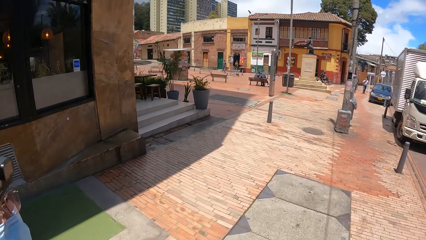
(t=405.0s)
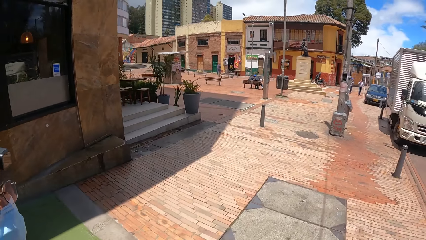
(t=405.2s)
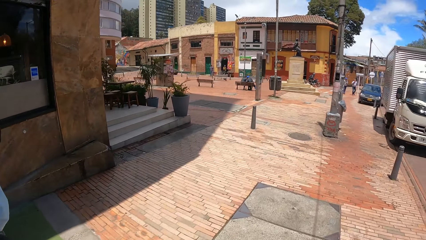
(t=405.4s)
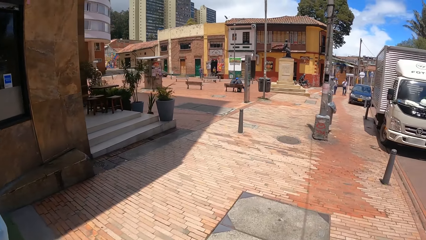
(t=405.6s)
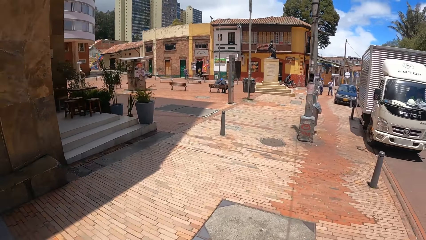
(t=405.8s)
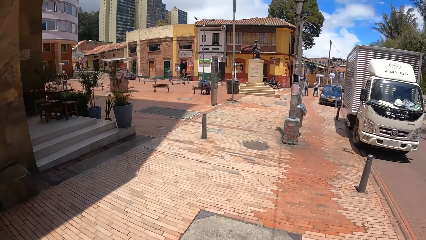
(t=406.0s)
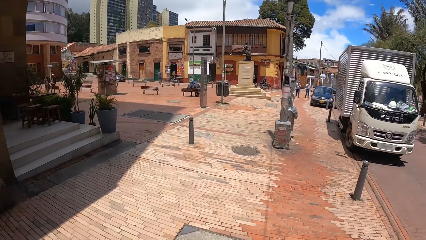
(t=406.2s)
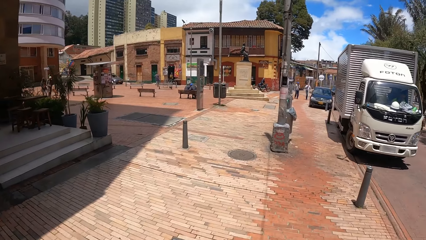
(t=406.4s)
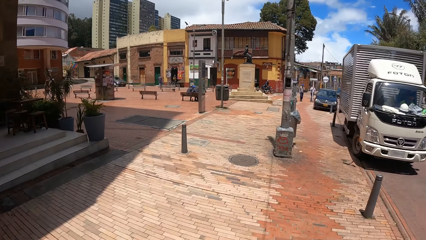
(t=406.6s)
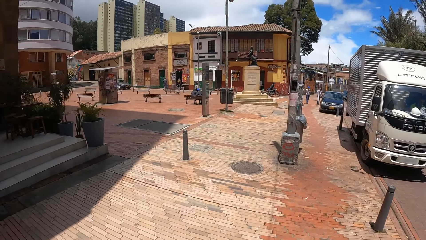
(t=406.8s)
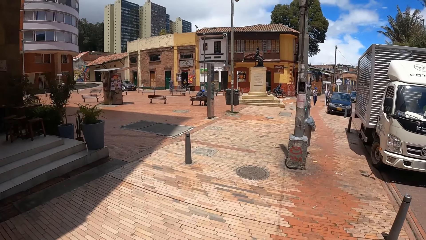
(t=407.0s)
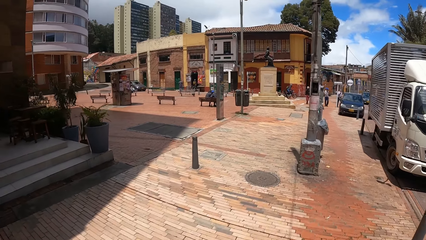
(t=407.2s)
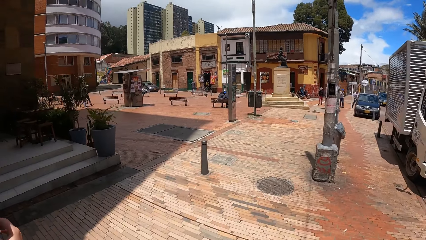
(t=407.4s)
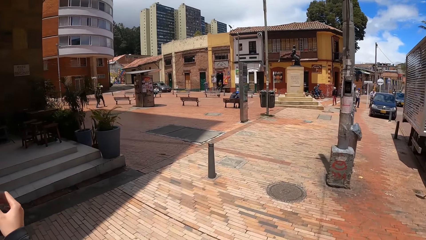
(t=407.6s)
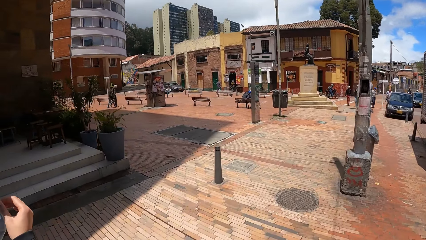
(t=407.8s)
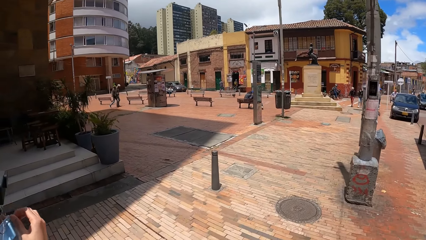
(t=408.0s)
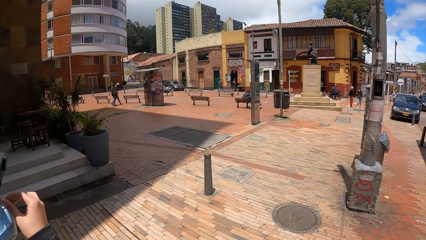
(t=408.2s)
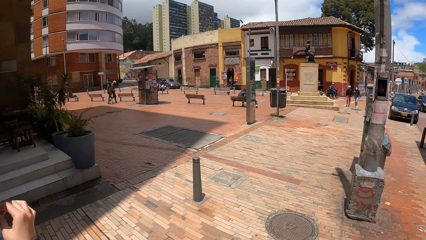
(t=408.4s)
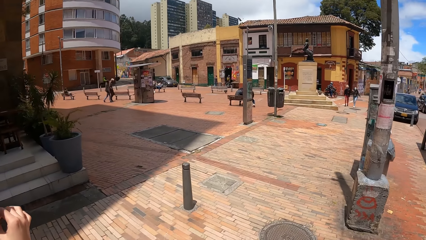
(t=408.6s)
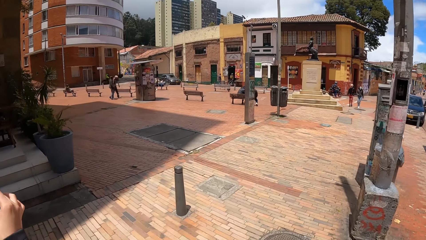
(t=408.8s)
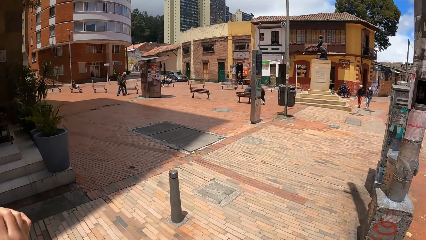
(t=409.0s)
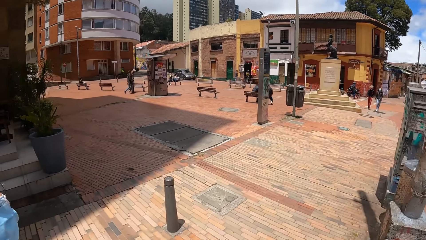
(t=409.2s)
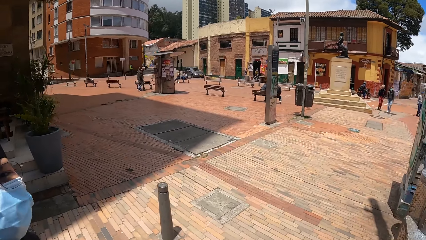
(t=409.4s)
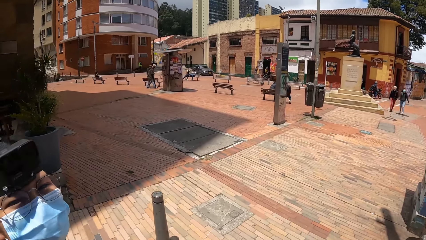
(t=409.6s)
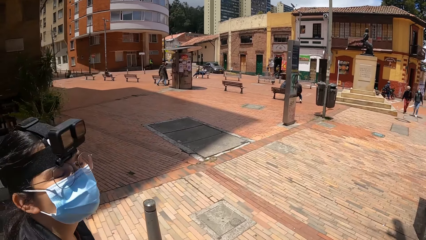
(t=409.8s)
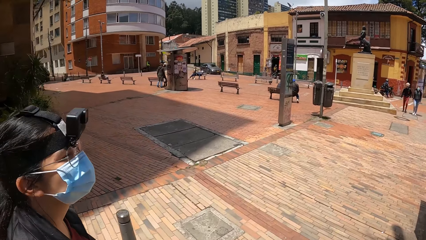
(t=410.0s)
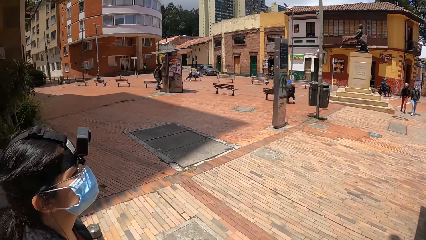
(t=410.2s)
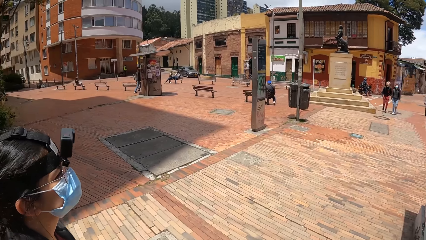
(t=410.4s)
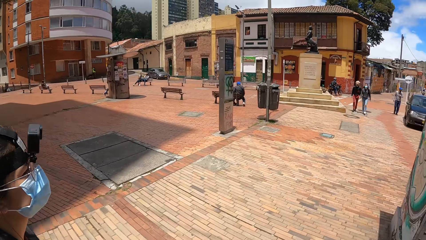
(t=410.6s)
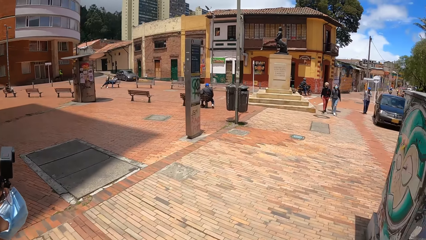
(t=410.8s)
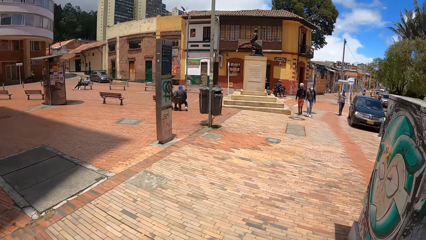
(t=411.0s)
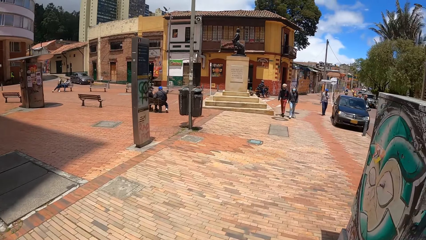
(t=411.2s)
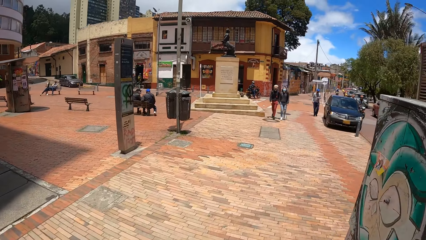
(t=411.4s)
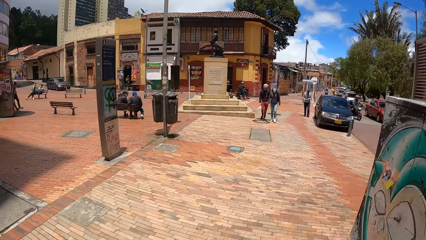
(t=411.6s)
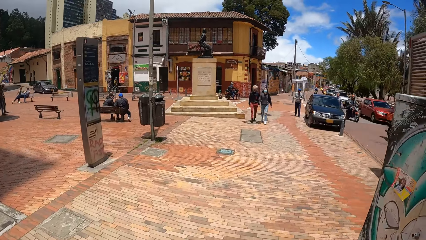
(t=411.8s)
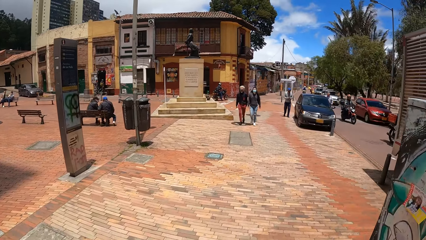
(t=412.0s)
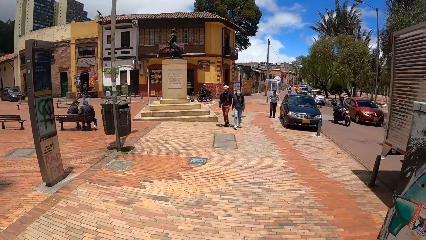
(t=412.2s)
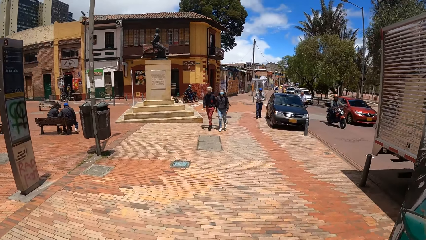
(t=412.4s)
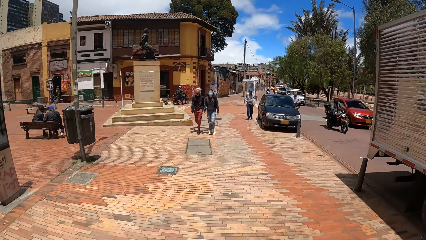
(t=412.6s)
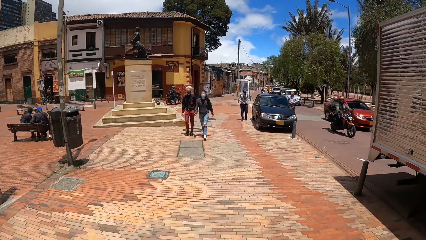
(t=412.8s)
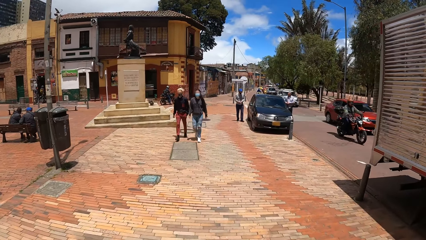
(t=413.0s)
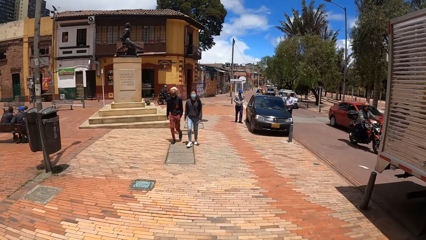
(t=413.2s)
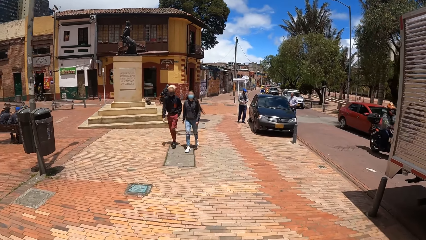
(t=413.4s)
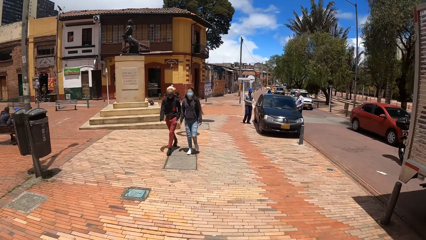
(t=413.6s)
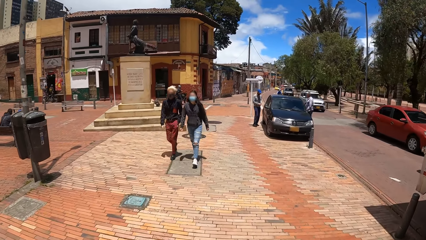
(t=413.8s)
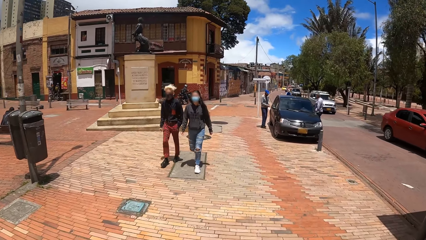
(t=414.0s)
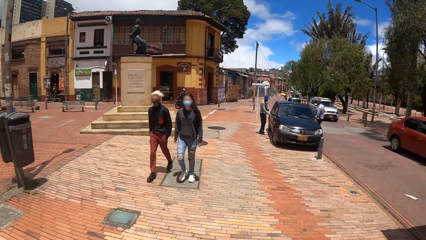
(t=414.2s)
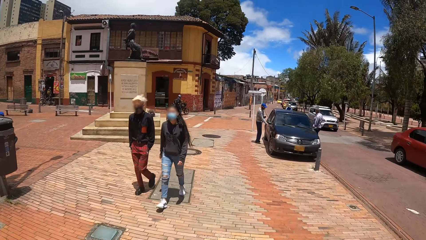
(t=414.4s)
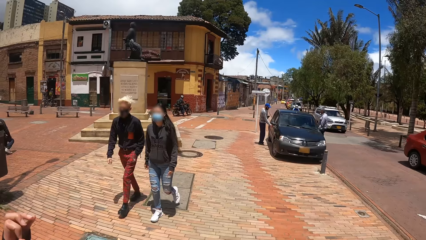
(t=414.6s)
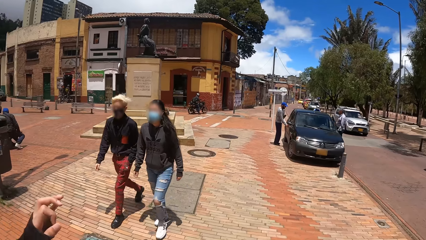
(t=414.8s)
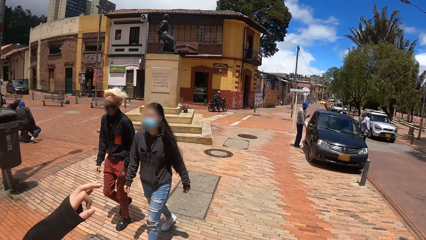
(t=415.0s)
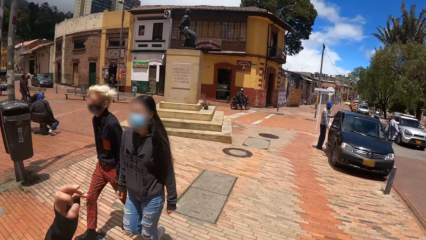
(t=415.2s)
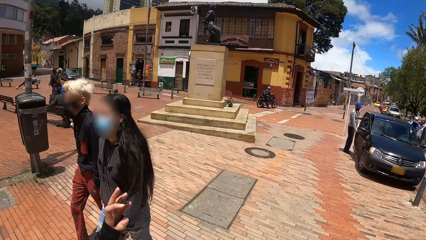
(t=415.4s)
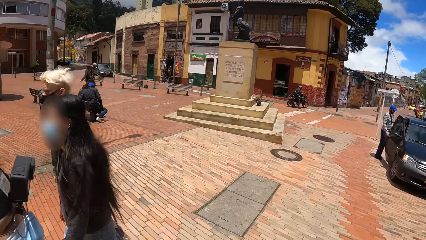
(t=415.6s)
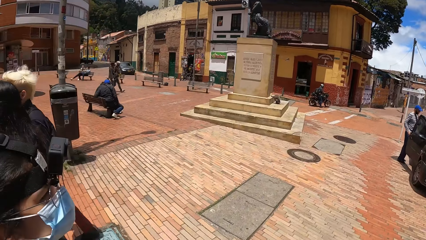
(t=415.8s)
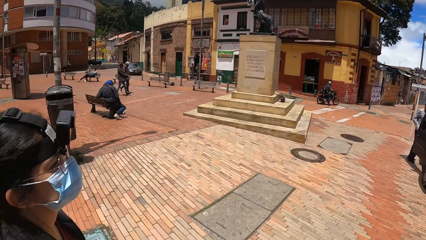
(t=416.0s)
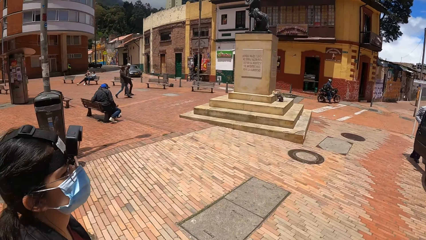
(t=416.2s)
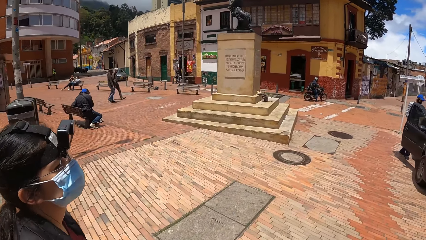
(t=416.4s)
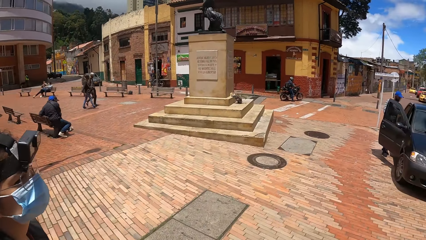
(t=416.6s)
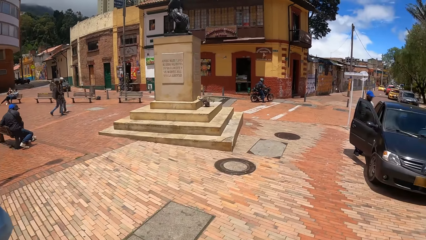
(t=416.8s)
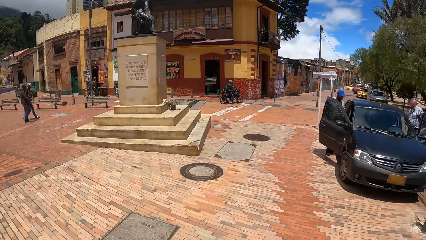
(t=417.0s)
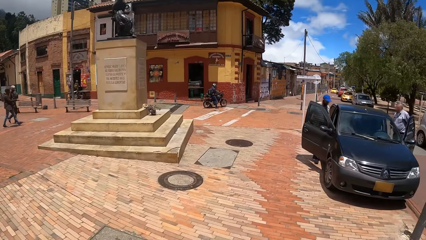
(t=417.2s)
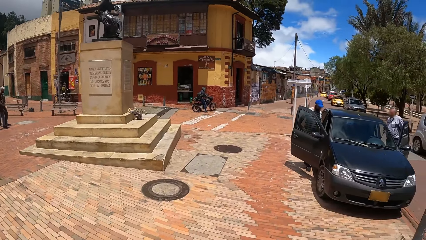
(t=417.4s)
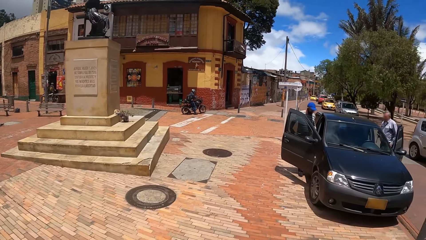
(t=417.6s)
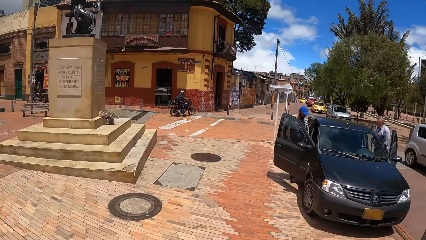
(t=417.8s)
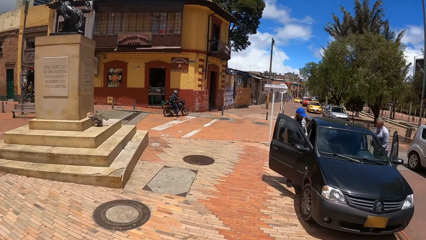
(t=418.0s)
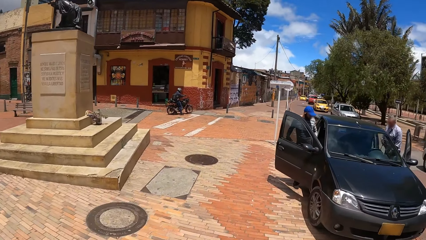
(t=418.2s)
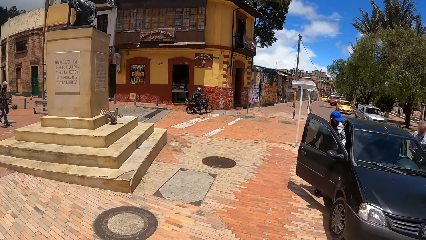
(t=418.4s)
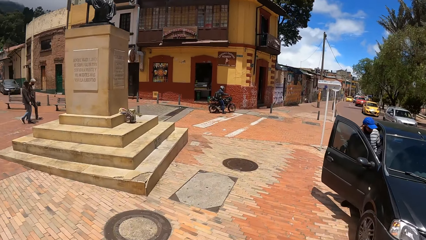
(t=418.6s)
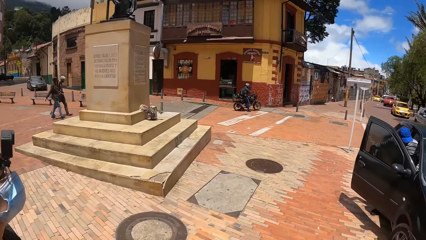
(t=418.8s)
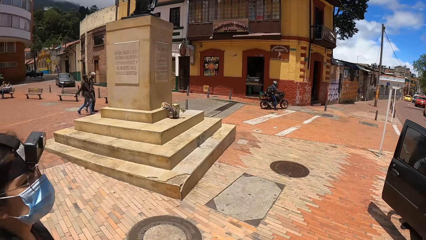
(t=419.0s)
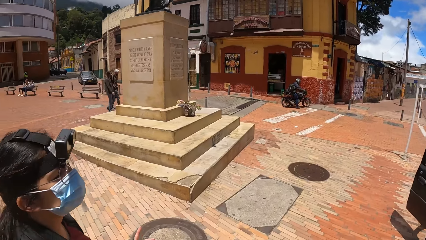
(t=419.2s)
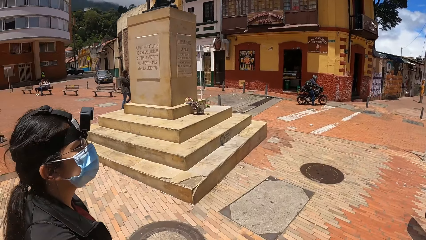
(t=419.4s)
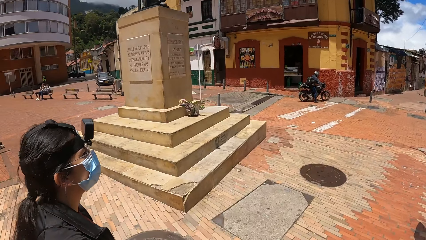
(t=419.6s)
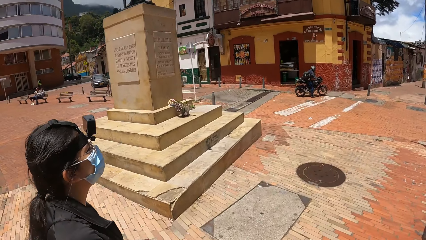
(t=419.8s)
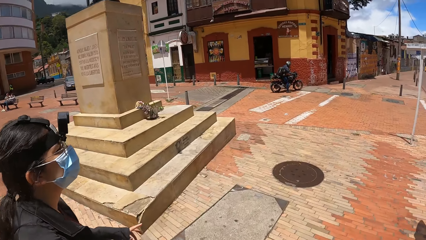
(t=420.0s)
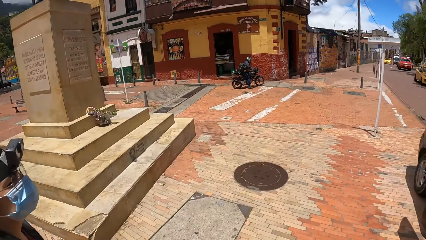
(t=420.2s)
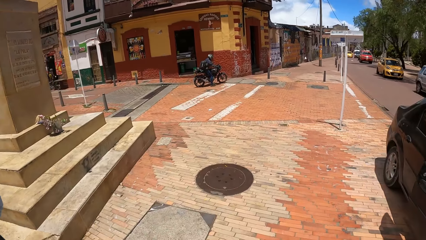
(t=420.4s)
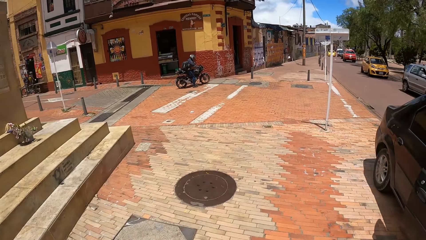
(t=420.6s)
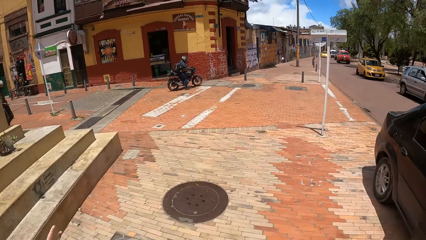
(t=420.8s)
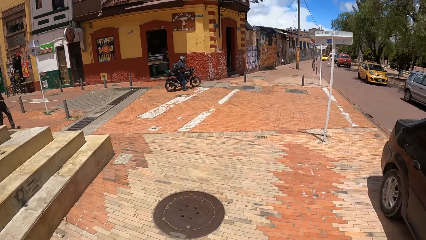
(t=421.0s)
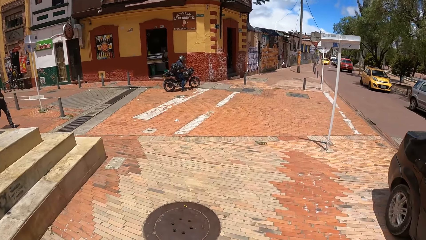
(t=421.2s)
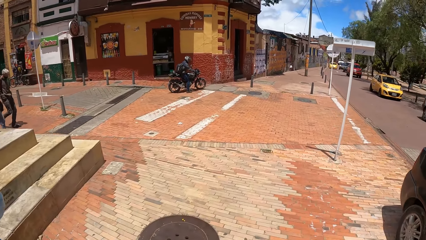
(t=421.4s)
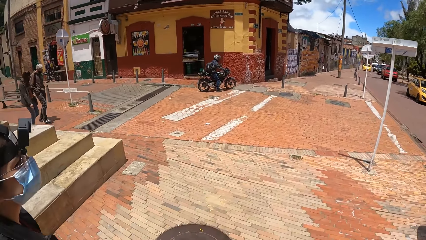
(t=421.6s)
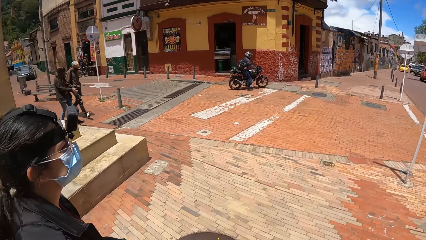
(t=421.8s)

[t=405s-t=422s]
The camera wearer looks forward. A woman converses with the camera wearer. The camera wearer looks left. They look forward. They look left and converse with the woman. They look forward.
